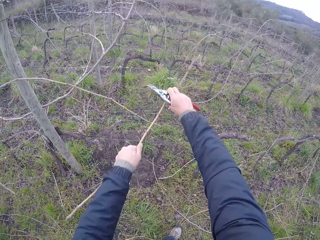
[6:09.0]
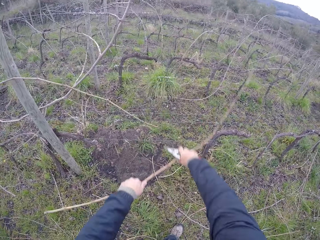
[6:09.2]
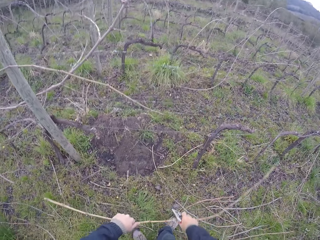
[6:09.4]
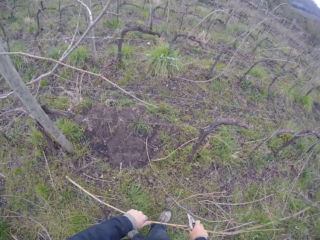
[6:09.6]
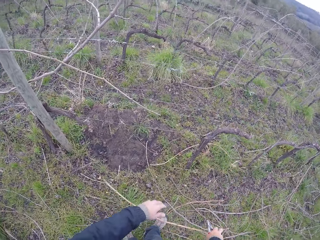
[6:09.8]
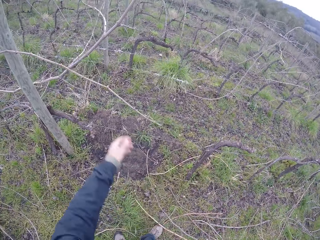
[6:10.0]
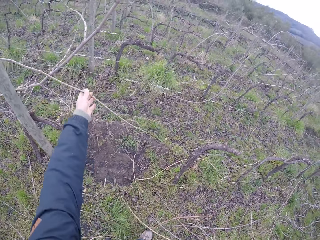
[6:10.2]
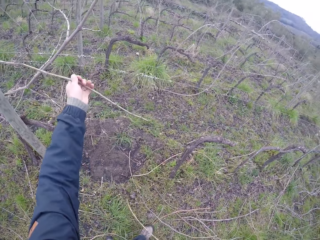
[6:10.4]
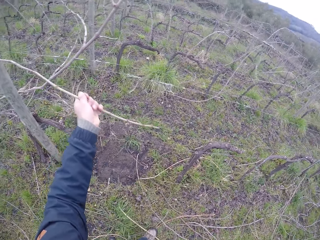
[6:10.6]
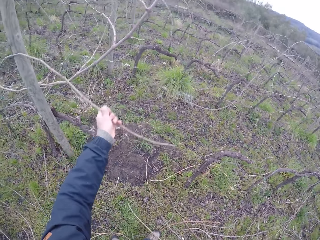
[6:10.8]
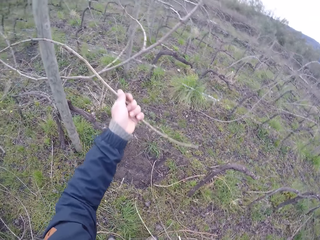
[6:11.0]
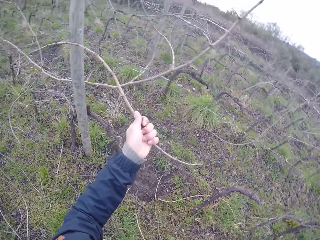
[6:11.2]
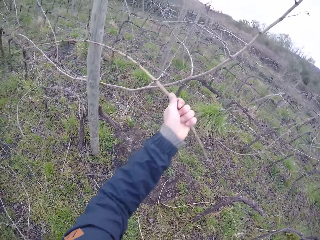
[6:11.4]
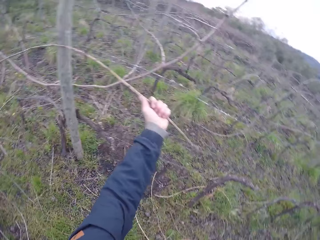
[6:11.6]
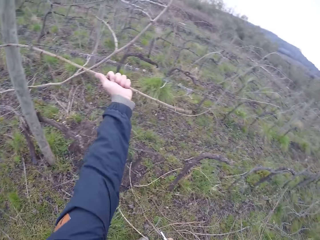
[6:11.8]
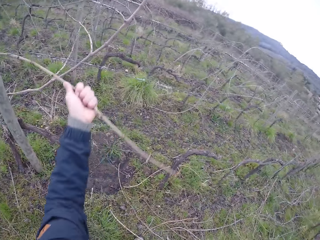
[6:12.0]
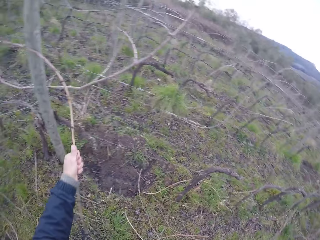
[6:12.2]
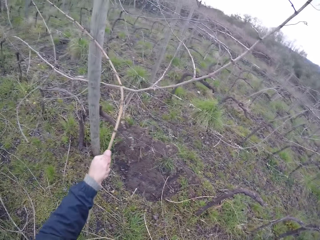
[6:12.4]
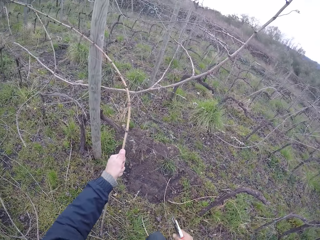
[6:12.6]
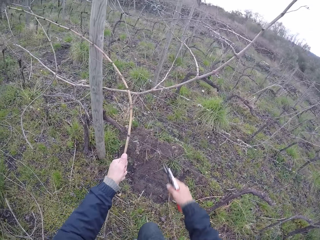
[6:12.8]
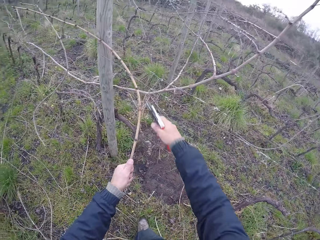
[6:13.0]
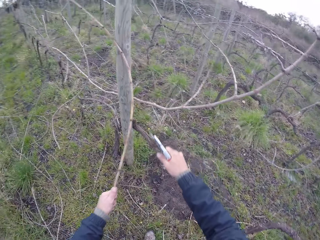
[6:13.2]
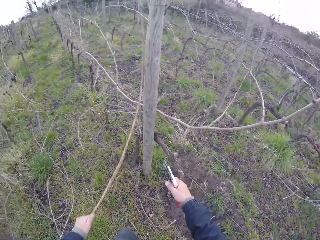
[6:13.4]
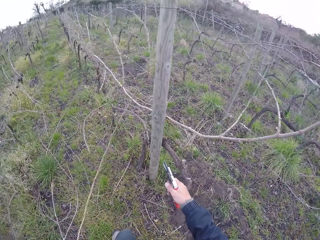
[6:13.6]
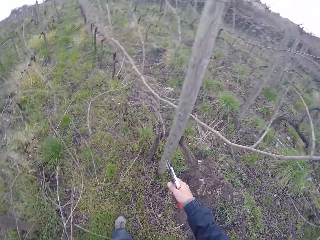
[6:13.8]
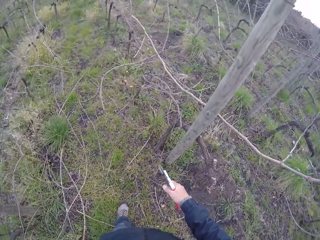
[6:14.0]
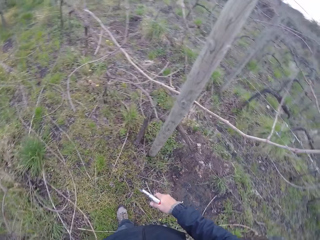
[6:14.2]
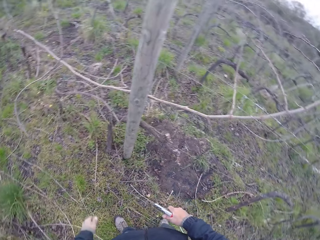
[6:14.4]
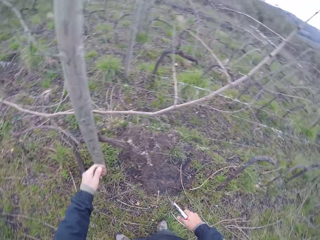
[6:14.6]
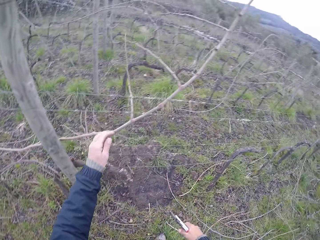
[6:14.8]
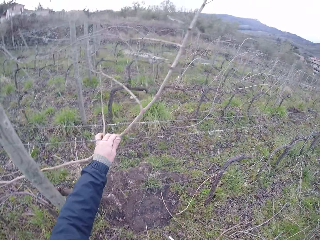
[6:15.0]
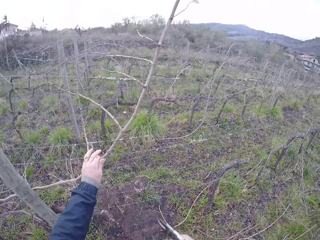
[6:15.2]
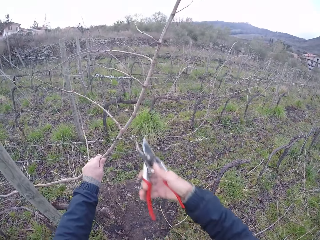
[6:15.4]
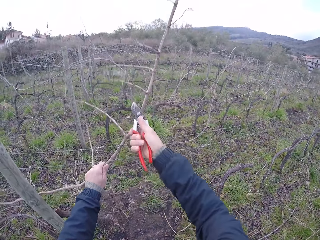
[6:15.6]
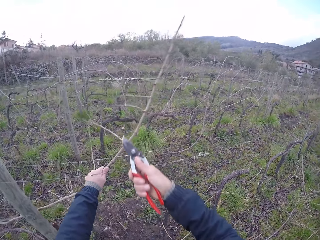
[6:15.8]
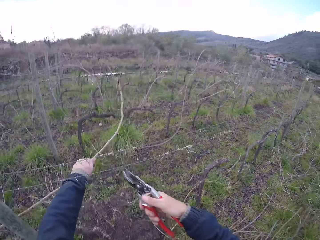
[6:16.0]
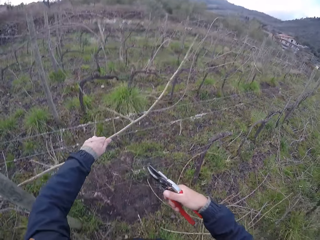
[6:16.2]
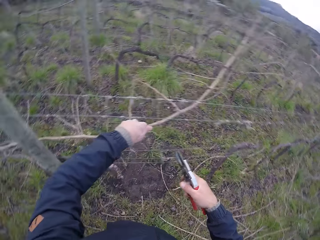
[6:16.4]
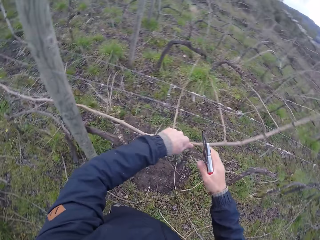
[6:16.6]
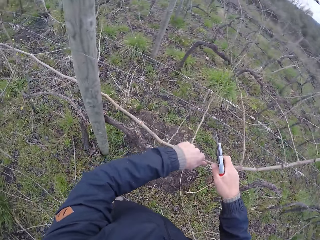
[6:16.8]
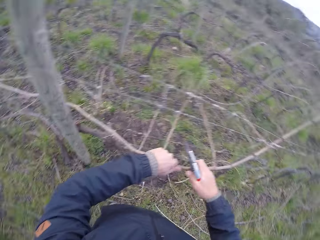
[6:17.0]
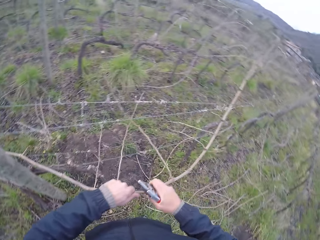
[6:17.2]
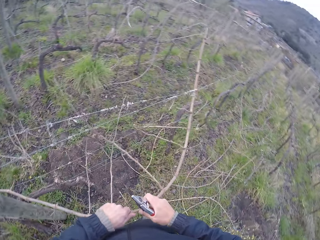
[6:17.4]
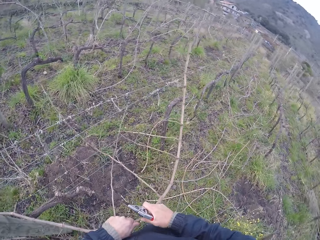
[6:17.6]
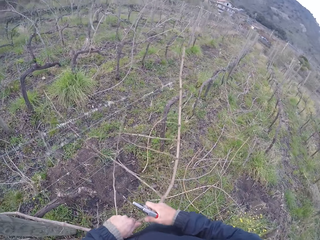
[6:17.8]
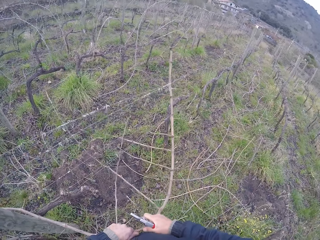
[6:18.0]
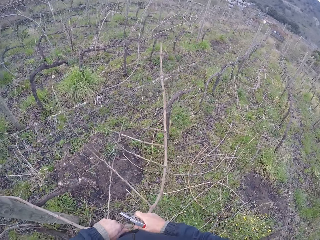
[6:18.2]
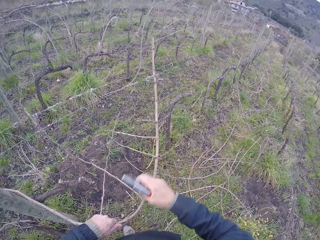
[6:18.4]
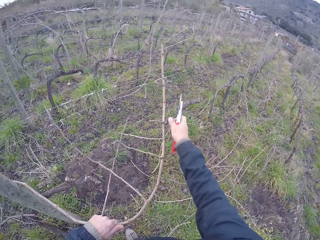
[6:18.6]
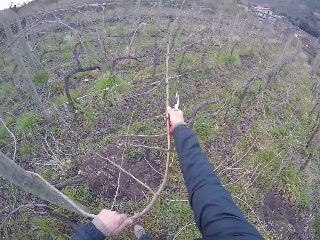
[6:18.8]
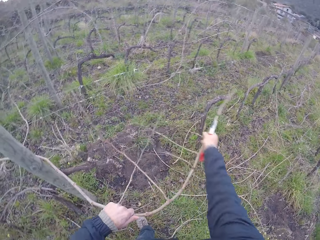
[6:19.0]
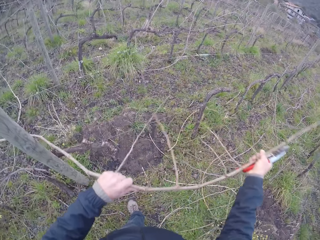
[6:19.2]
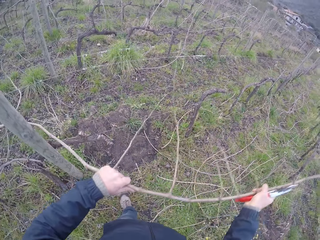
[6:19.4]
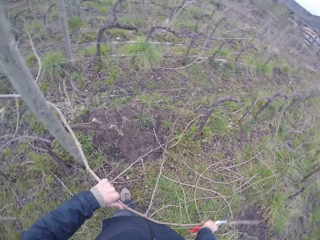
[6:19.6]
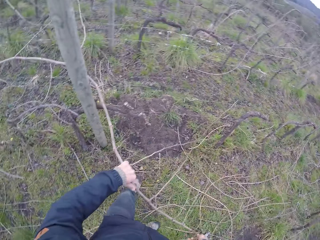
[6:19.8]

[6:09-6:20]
The camera wearer pulls the twig with both hands. He drops the twig on the ground with both hands. He pulls a twig with his left hand. He cuts a twig or shrub with the secateurs in his right hand. He drops the dried shrubs. He pulls a twig with his left hand. He cuts a twig with the secateurs in his right hand. He pulls the twig with both hands.

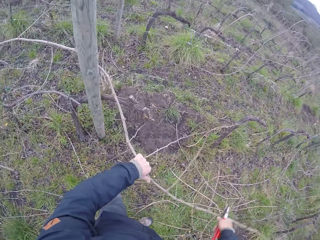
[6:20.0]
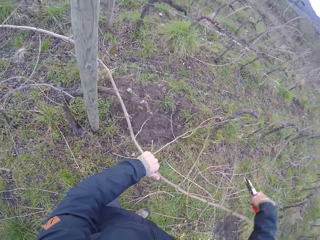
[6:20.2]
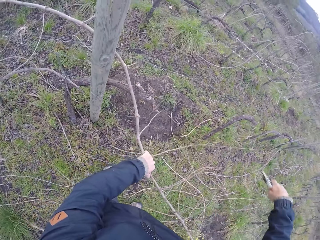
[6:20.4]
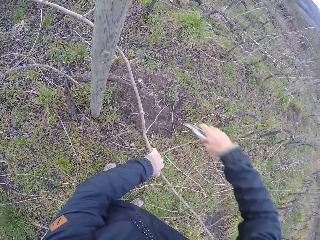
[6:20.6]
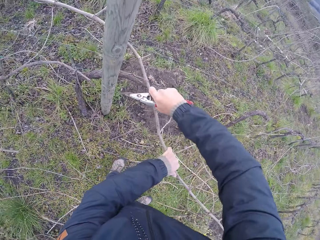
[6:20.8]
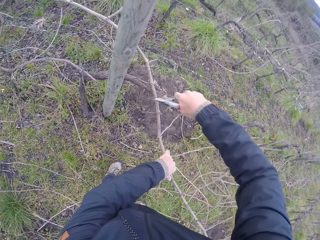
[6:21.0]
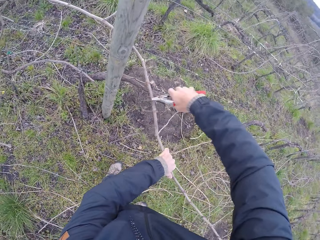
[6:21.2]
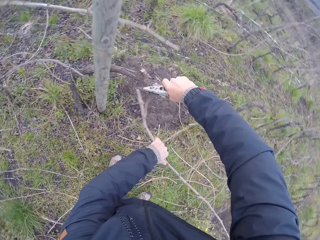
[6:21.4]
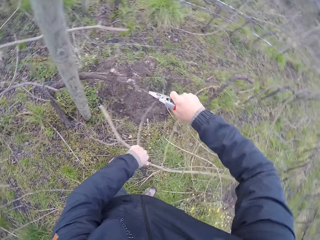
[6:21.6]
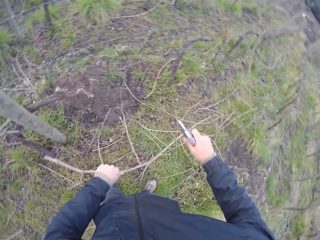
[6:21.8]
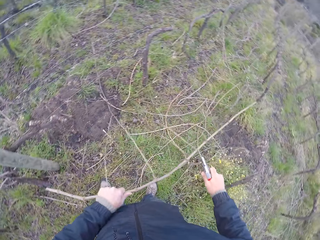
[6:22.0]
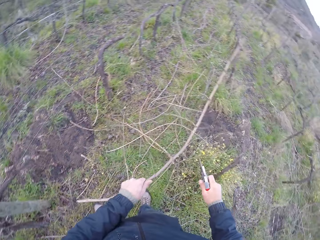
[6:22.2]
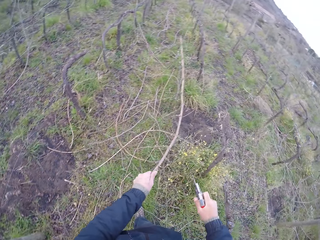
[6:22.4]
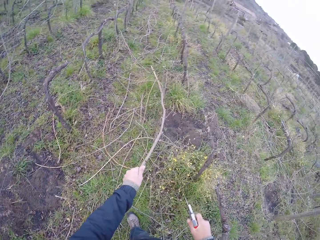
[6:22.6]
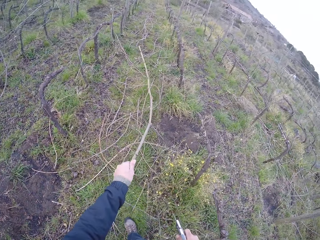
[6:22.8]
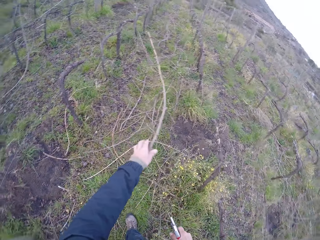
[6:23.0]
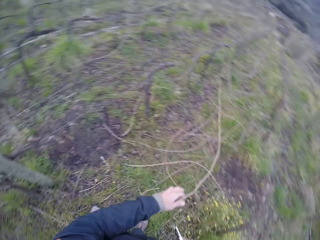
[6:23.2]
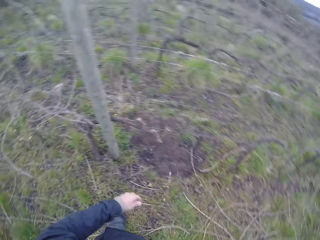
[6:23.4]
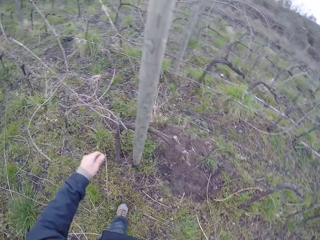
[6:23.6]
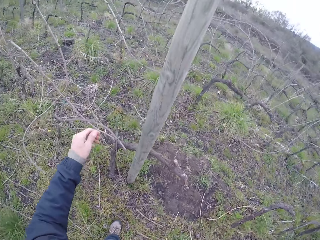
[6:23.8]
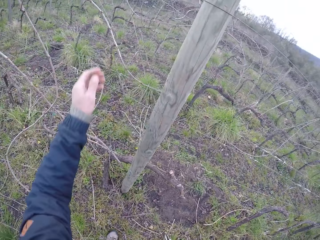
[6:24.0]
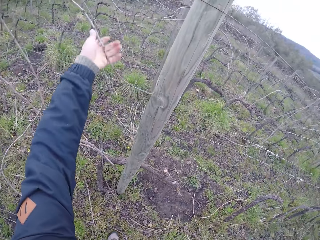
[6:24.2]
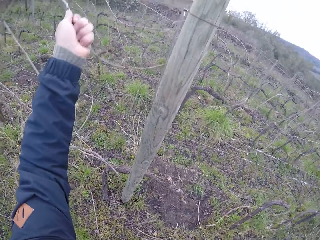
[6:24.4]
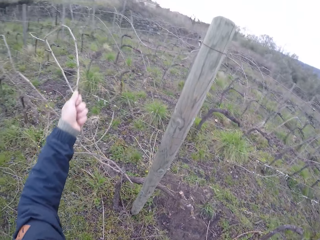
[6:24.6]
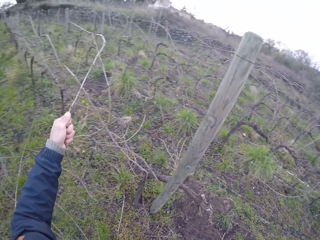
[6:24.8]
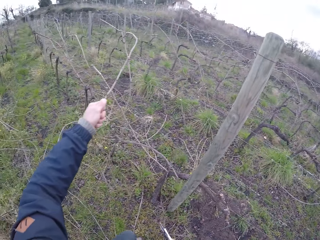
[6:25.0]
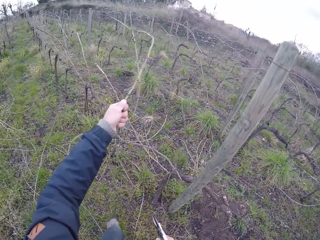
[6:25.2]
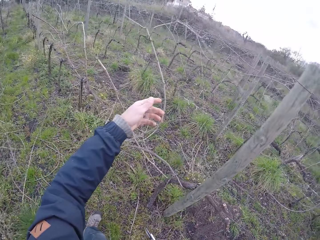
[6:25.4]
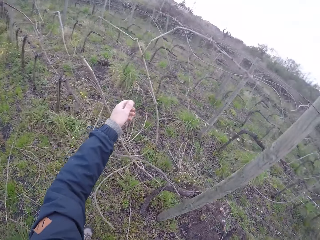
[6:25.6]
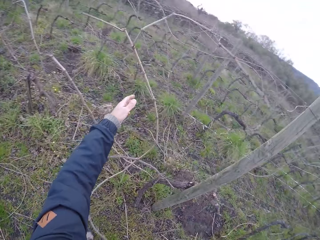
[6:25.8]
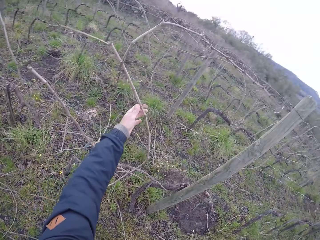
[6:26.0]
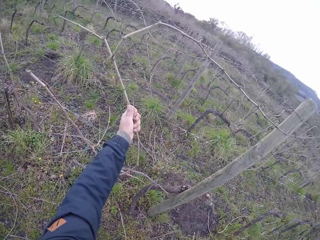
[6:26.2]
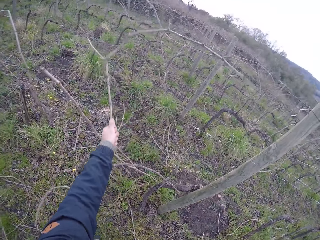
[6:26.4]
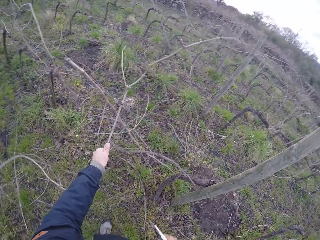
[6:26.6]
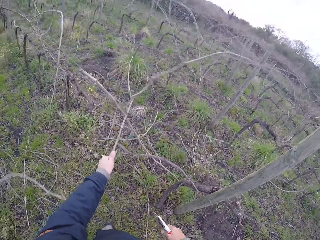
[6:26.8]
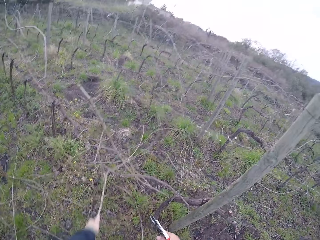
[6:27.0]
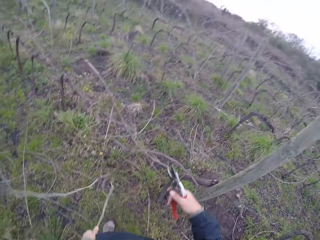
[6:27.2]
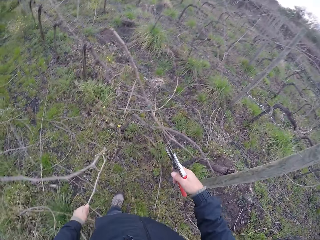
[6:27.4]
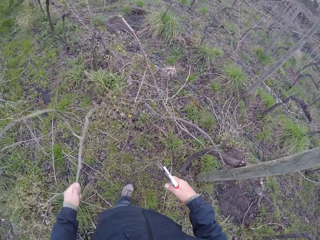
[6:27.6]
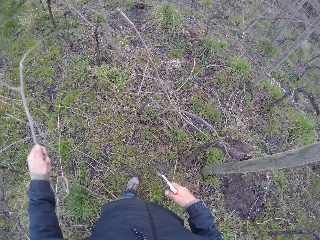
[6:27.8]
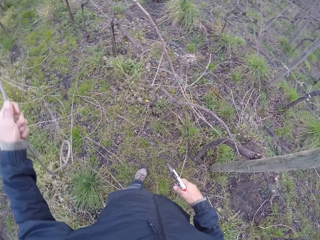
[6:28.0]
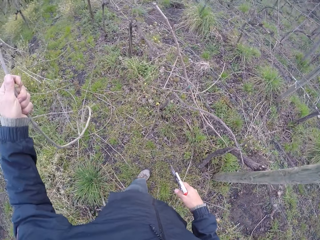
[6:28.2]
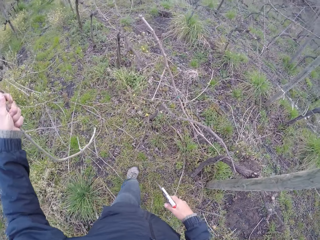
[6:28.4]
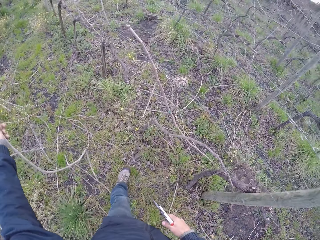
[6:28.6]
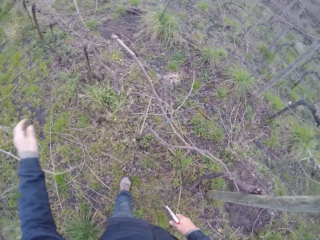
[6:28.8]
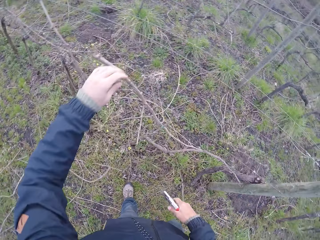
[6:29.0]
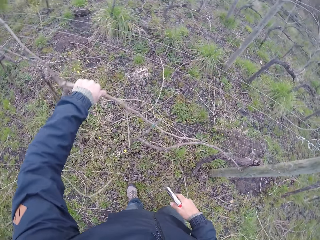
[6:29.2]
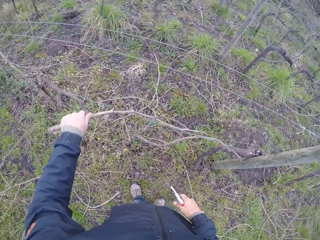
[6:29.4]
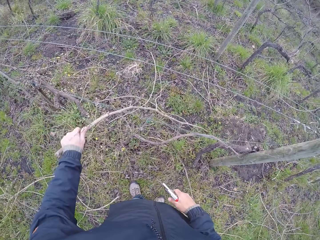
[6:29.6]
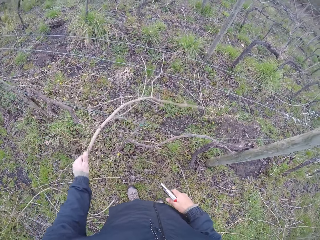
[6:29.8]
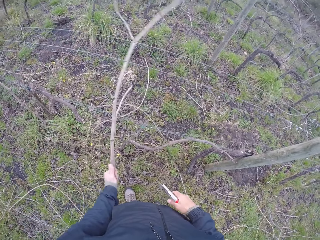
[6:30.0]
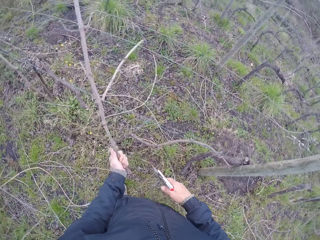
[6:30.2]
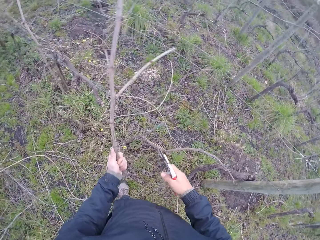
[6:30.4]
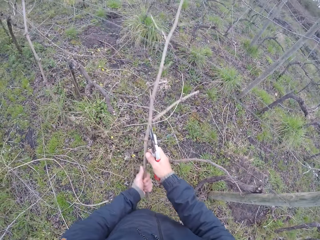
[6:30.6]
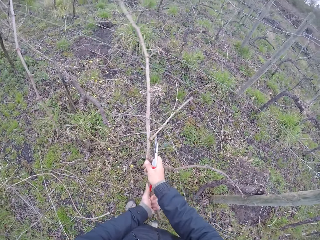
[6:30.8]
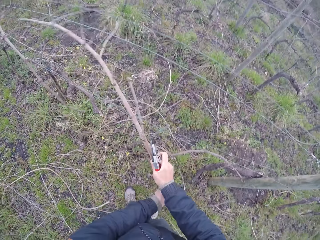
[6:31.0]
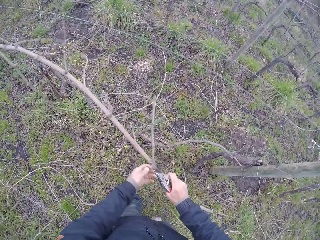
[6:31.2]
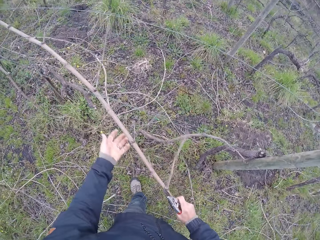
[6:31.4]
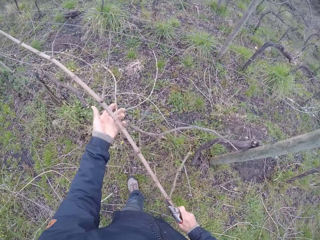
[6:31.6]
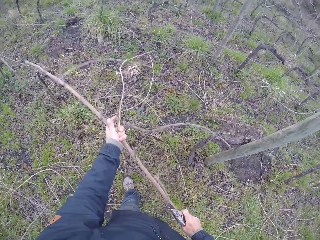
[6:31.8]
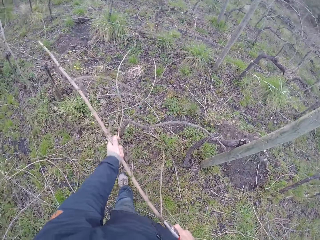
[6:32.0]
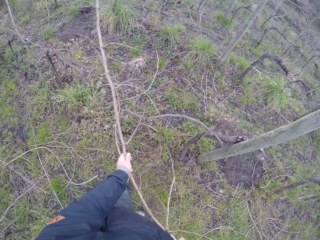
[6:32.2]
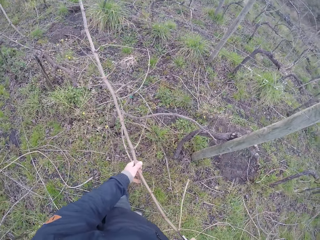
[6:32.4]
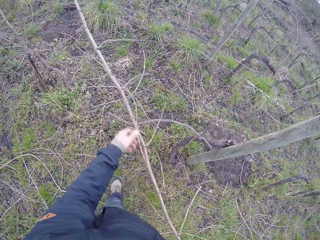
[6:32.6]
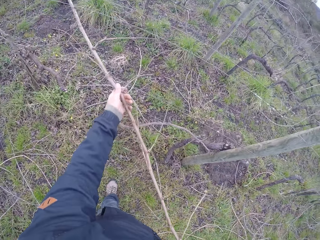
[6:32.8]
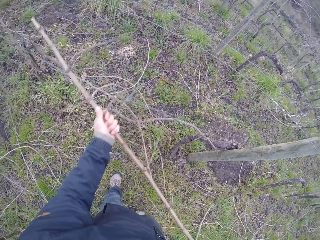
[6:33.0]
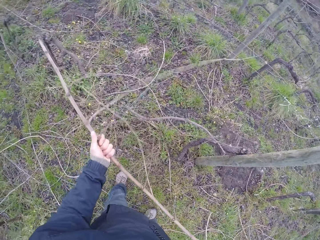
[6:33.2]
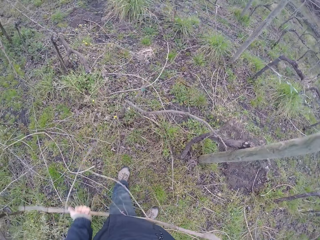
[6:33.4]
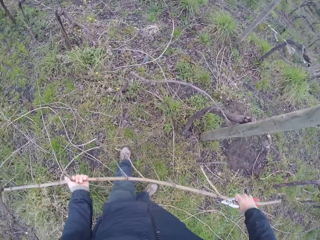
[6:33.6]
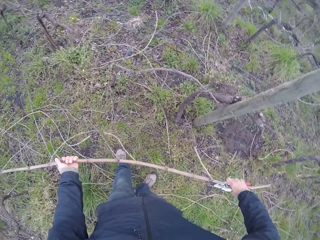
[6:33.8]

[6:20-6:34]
The camera wearer cuts the twig in his left hand with the secateurs in his right hand. He drops the twig in his left hand on the ground. He pulls a twig with his left hand. He drops the twig in his left hand on the ground. He pulls a twig with his left hand. He holds the twig in his left hand with both hands.
